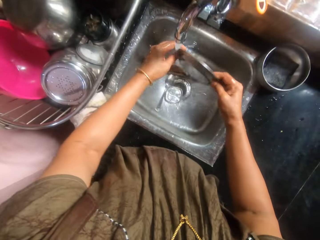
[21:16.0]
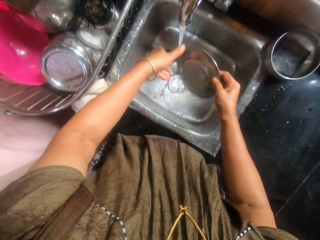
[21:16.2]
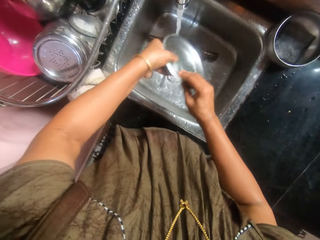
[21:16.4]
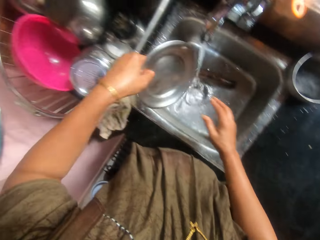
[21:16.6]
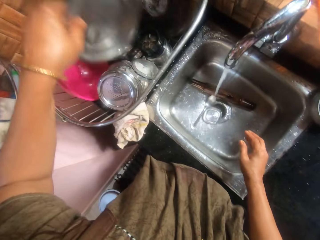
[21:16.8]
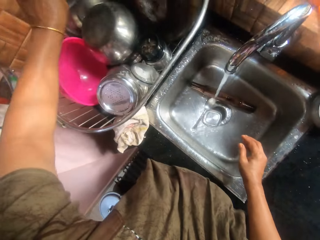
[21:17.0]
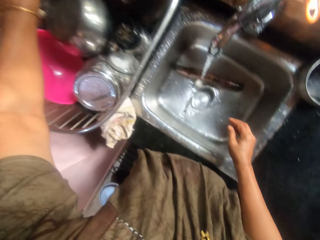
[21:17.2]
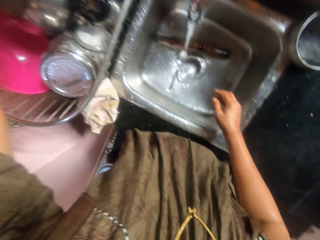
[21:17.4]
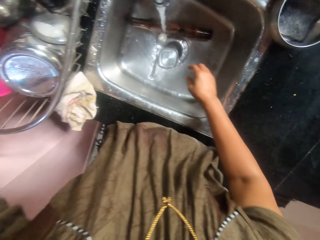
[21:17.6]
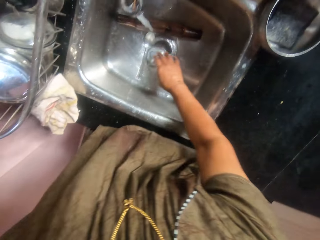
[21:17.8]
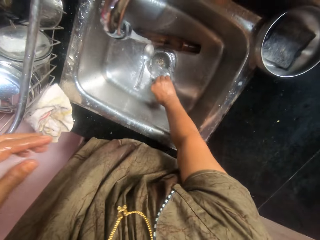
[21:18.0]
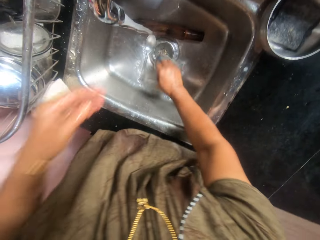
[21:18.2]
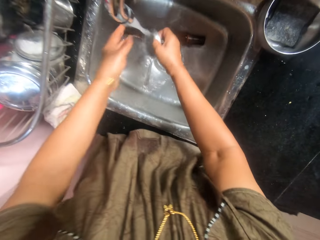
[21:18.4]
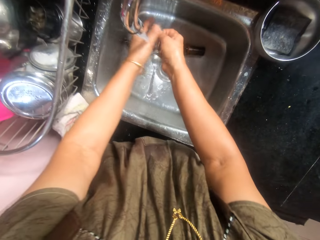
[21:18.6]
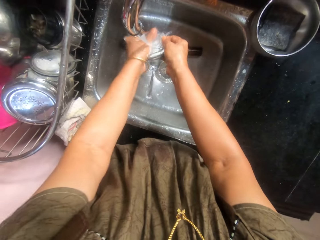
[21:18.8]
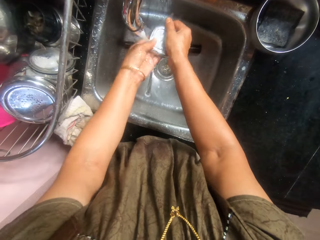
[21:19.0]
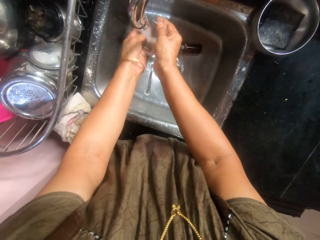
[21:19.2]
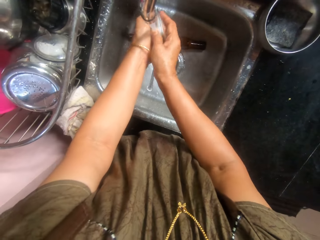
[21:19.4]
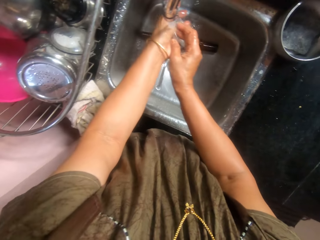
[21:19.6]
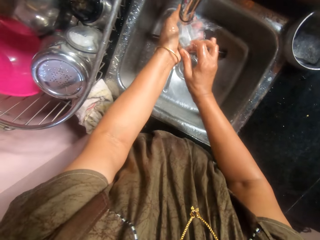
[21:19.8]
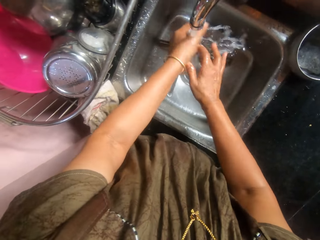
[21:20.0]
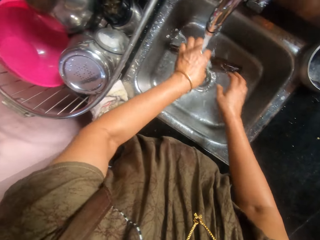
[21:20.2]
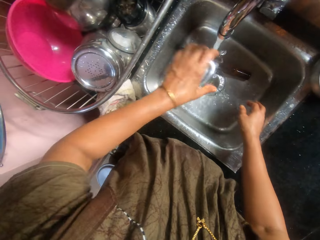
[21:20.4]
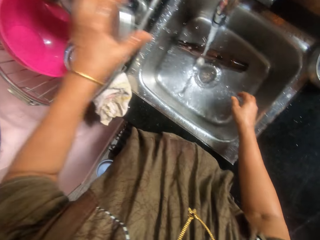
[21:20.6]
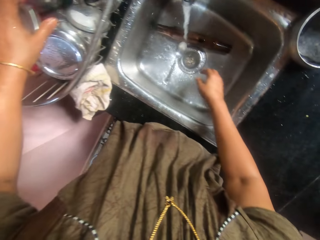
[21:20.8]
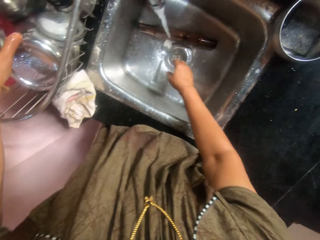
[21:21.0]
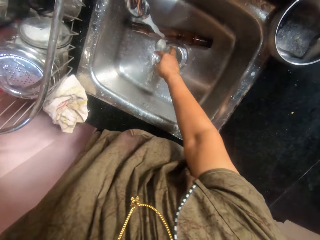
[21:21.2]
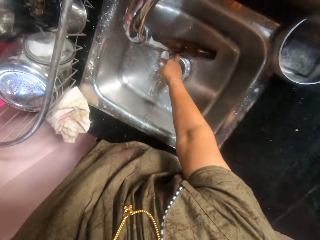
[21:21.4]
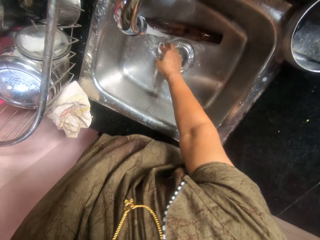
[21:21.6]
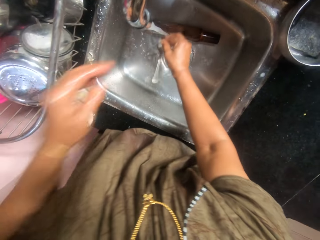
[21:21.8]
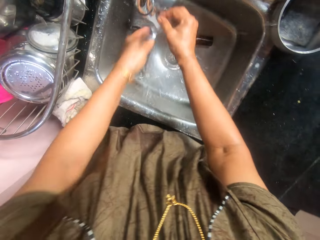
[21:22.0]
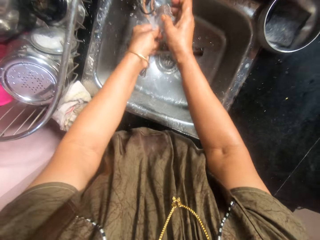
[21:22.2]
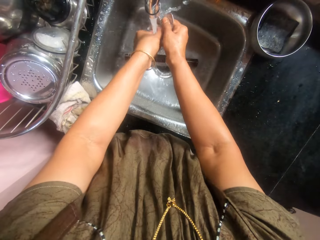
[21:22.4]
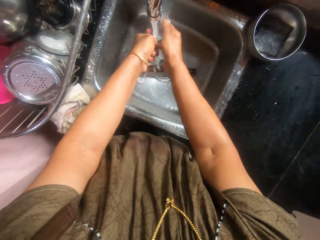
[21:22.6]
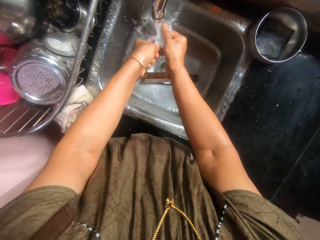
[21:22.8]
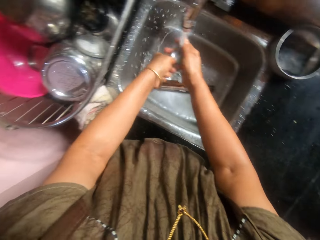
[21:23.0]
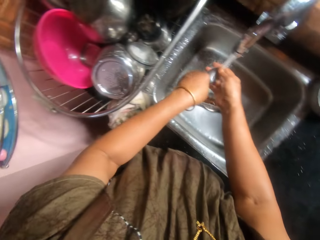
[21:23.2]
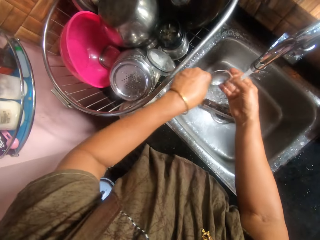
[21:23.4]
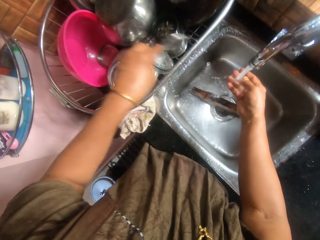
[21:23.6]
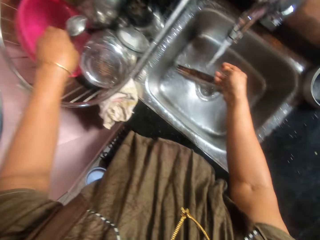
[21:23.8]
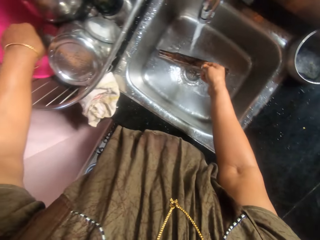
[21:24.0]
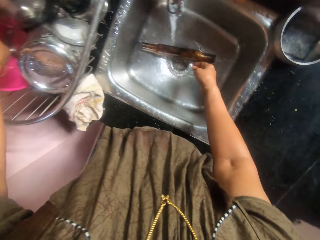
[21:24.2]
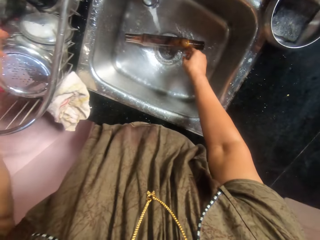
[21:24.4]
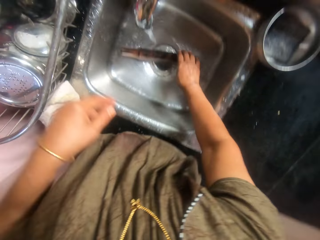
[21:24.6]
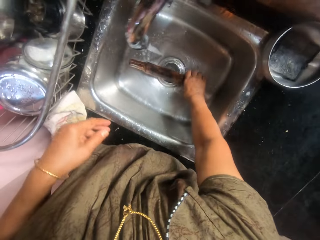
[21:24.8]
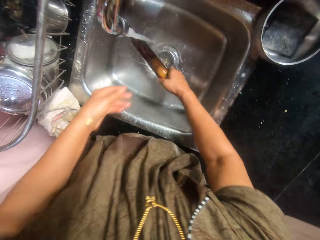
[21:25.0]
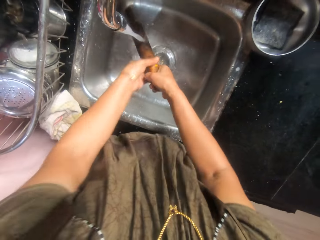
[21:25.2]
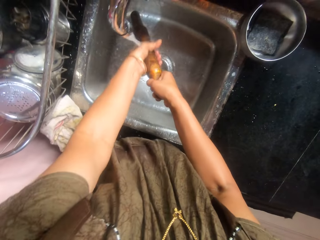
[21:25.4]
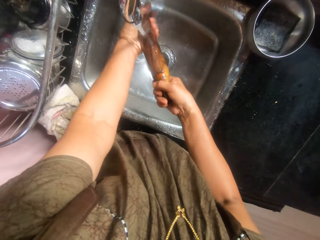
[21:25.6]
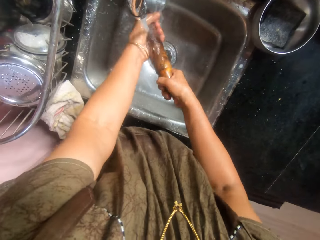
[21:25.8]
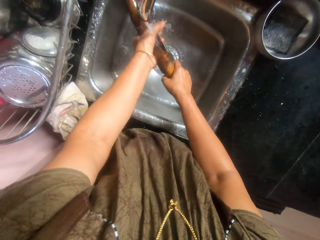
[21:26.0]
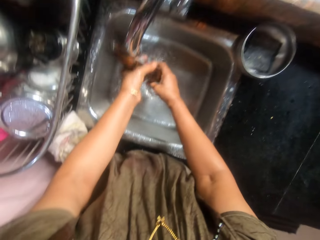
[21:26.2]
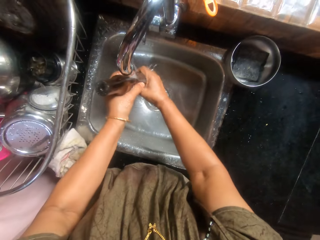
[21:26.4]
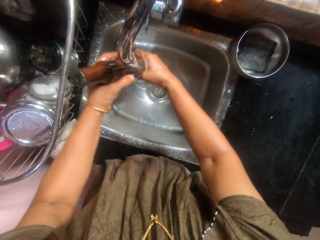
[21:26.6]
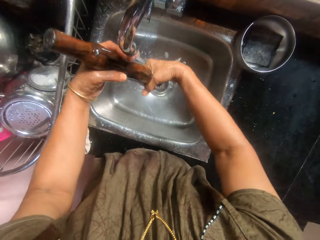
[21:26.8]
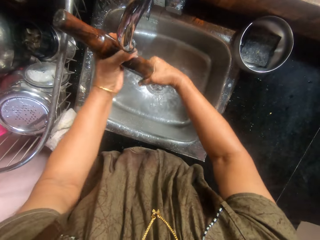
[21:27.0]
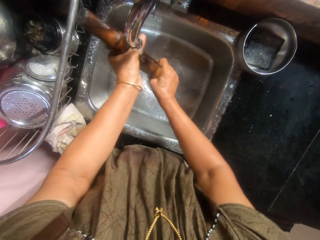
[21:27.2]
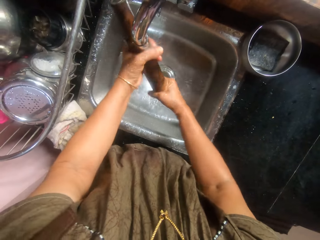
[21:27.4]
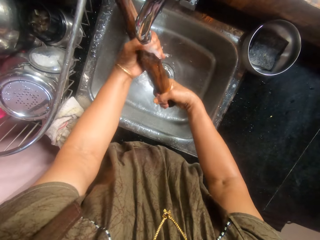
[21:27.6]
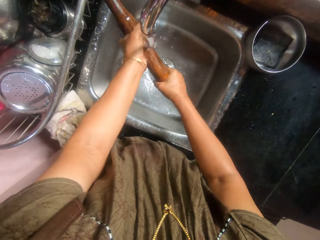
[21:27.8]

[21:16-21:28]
The camera wearer places the bowl cover in the kitchen rack with her left hand. She picks up the bowl cover in the sink with her right hand. She rinses the bowl cover in her hands under the tap. She places the bowl cover in the kitchen rack with her left hand. She picks up the spoon in the sink with her right hand. She rinses the spoon in her hands under the tap. She places the bowl cover in the kitchen rack with her left hand. She picks up the rolling stick in the sink with her right hand. She rinses the rolling stick in her hands under the tap.

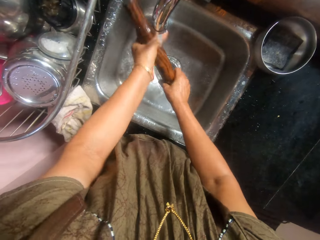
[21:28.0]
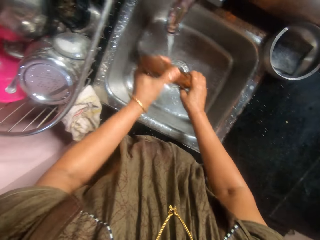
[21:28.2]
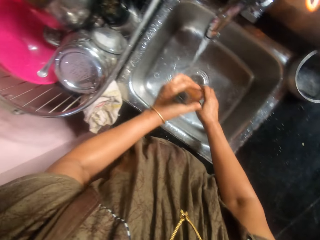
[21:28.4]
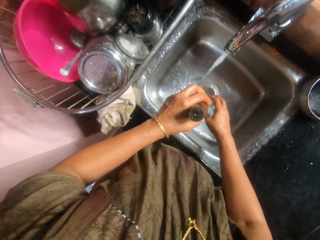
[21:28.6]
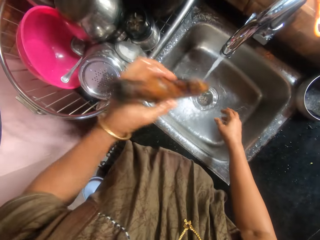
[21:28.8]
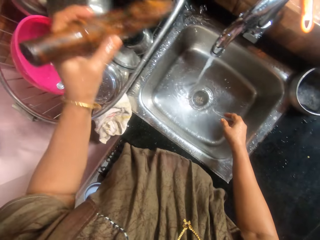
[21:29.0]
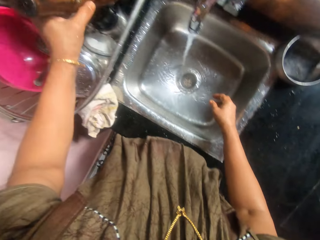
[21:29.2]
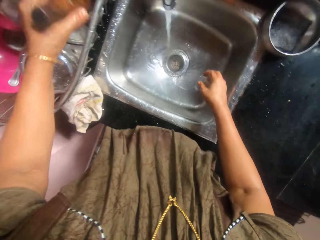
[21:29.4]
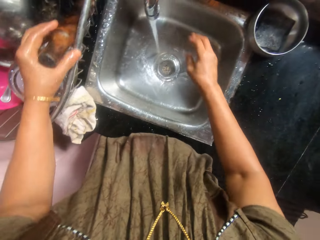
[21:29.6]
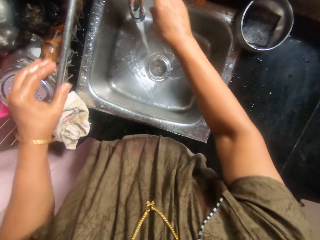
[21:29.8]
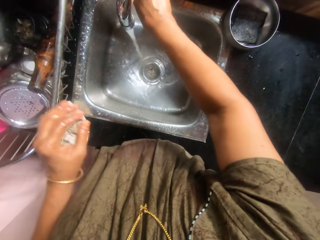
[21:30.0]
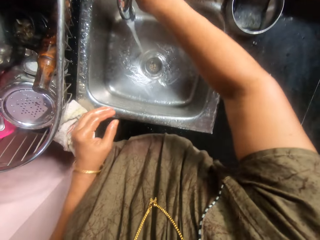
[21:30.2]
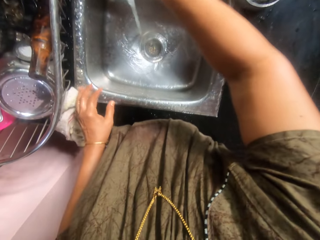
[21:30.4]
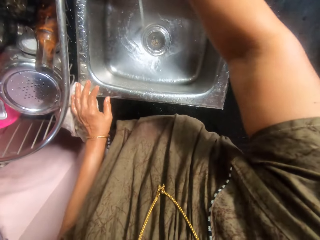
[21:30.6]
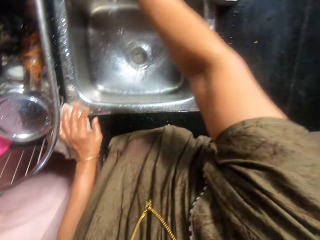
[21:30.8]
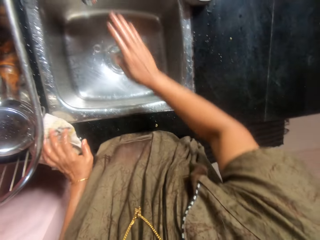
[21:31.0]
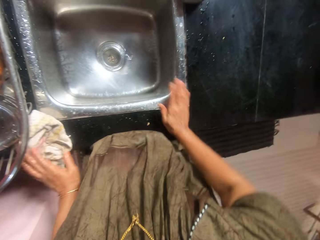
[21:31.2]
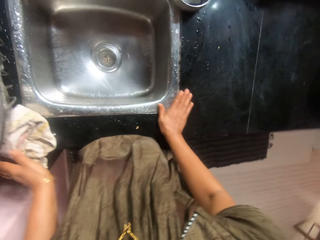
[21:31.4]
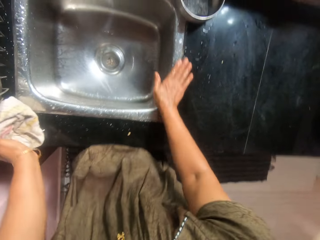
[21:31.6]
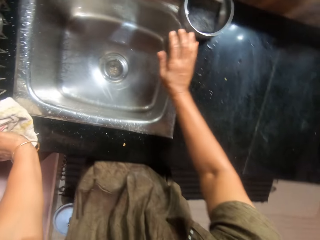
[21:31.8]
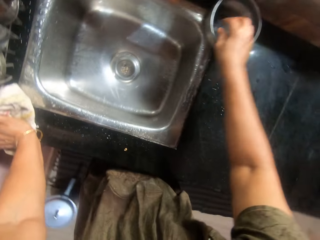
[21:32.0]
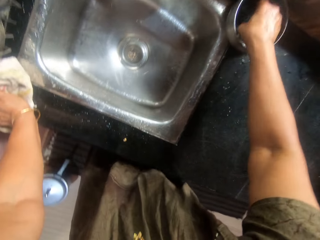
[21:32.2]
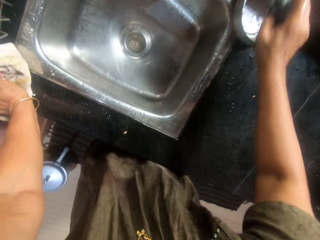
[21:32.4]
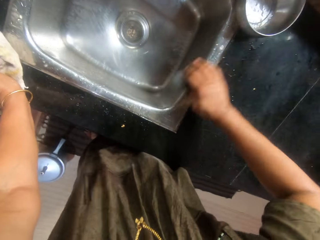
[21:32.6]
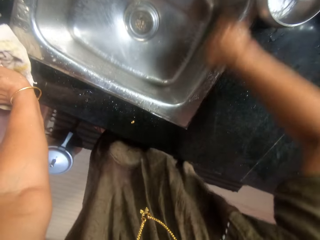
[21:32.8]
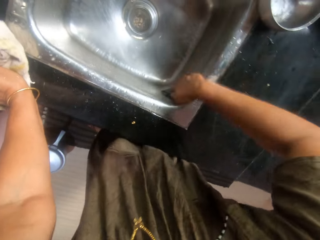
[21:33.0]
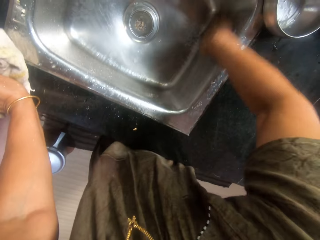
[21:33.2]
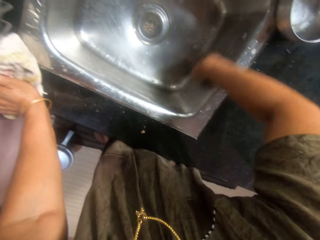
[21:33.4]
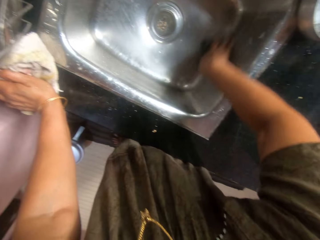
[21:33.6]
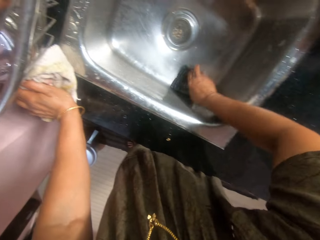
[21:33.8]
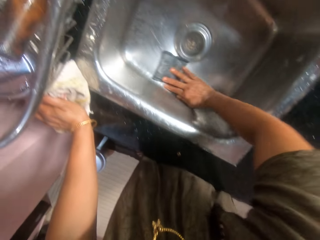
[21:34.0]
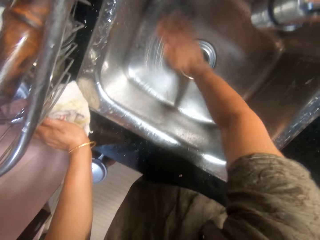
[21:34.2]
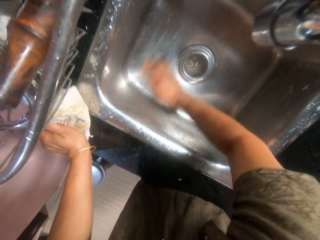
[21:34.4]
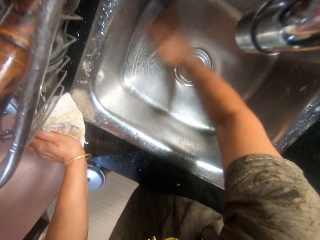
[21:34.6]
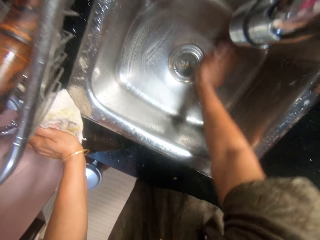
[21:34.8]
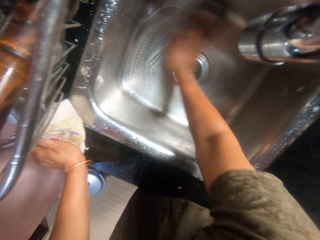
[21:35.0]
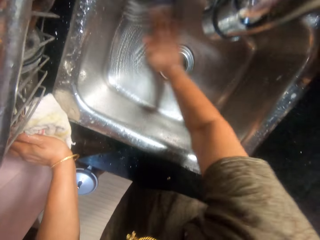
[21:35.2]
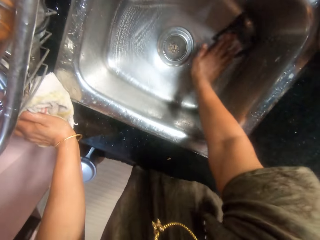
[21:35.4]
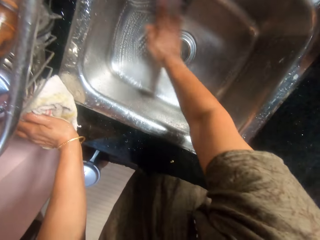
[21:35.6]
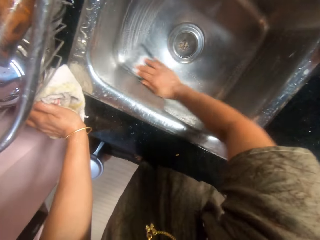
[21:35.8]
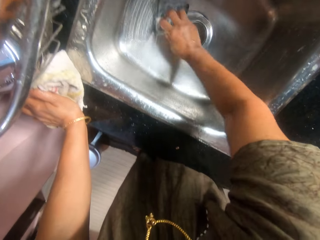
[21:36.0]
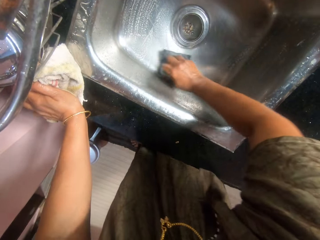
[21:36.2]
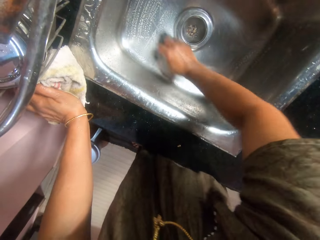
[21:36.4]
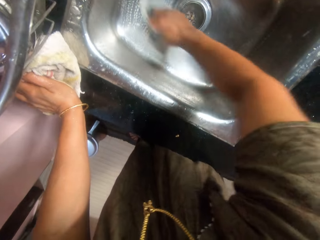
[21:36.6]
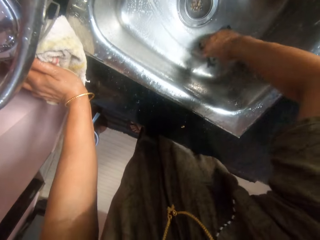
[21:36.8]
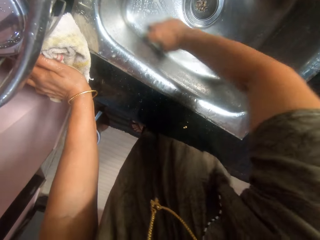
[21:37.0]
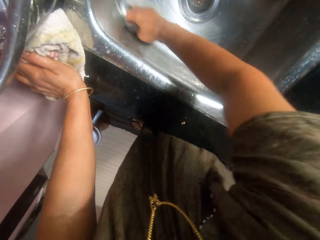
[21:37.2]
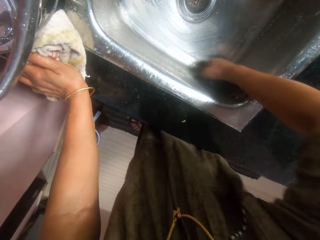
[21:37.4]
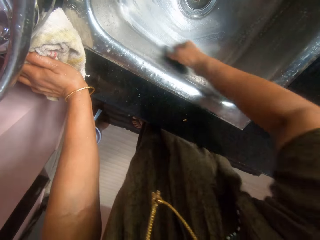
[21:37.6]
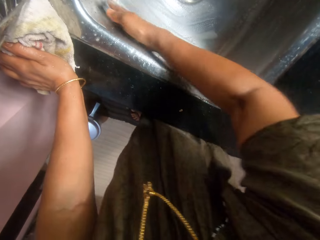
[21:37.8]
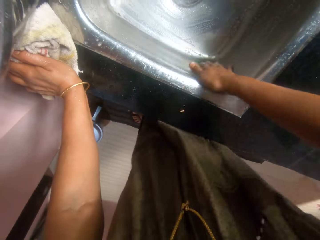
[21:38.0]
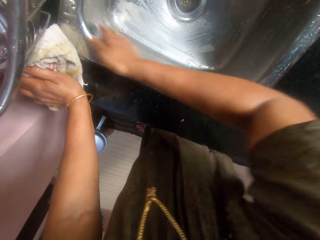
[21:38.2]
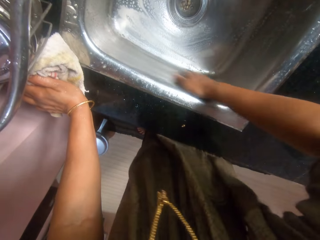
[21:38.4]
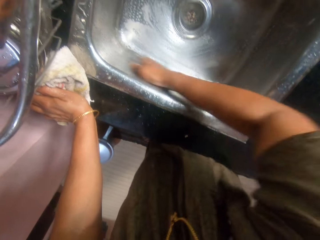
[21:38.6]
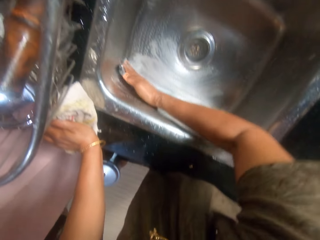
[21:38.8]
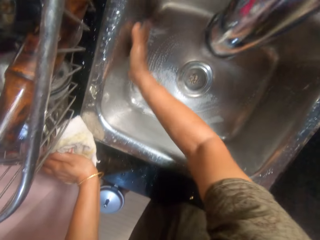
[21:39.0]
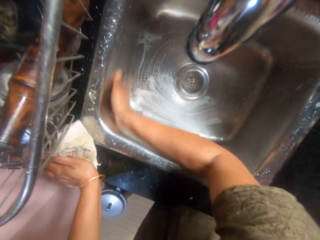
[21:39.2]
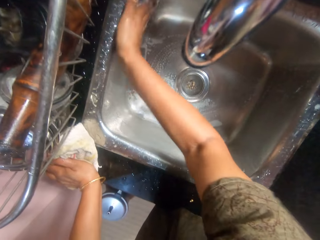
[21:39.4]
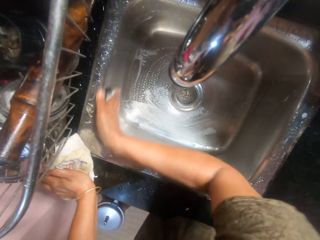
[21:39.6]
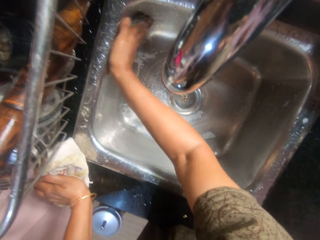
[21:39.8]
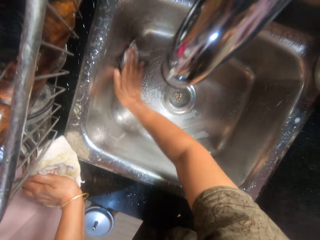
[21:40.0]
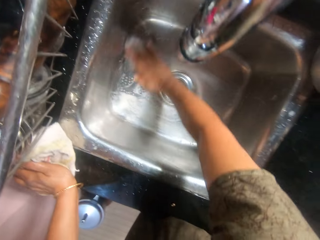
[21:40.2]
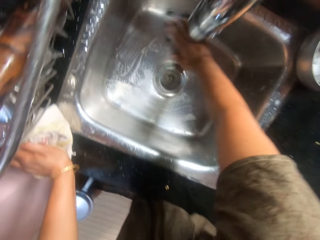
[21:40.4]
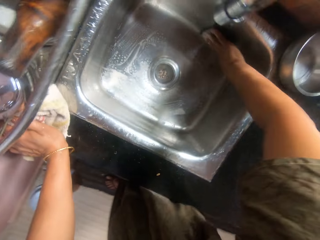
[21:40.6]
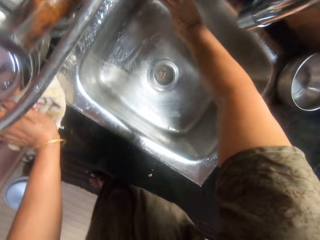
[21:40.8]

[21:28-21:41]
The camera wearer places the rolling stick in the kitchen rack with her left hand. She turns off the tap with her right hand. She cleans the top of the sink with her right hand. She picks up the sponge or steel wool in the bowl with her right hand and washes the sink with the sponge in her hands.
